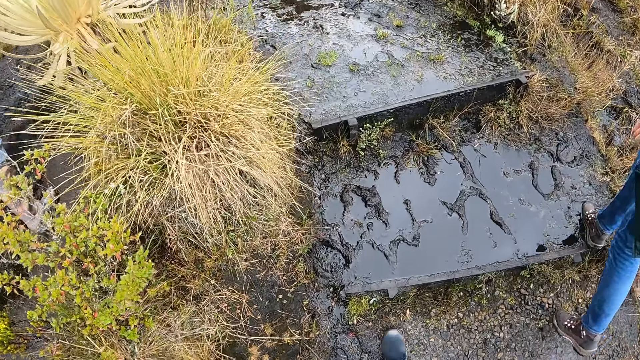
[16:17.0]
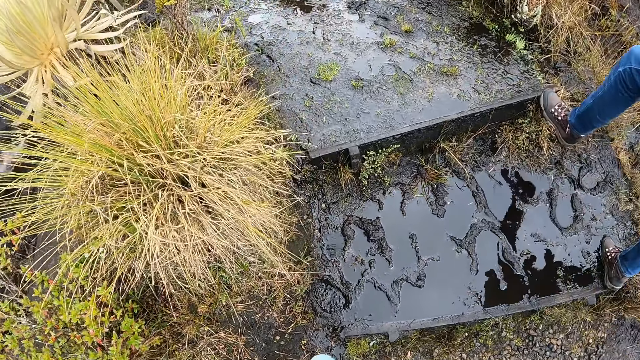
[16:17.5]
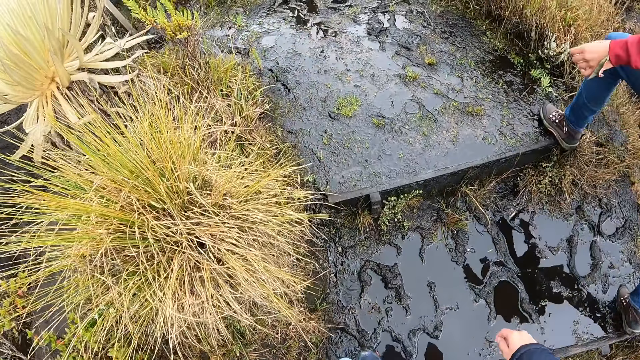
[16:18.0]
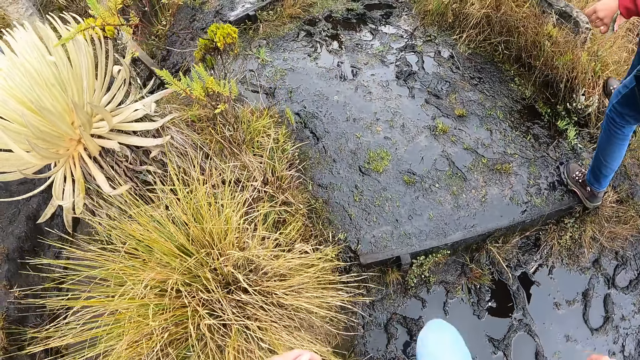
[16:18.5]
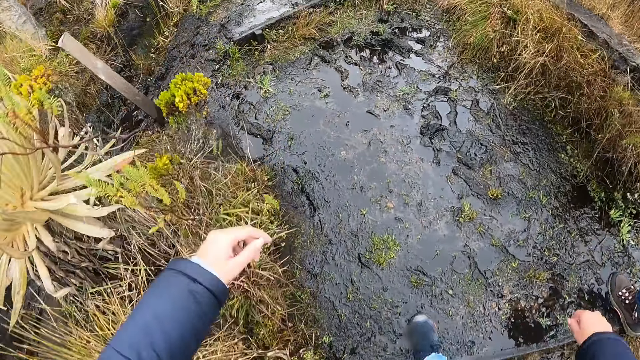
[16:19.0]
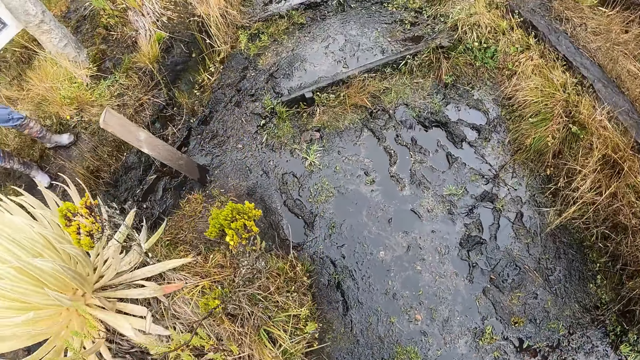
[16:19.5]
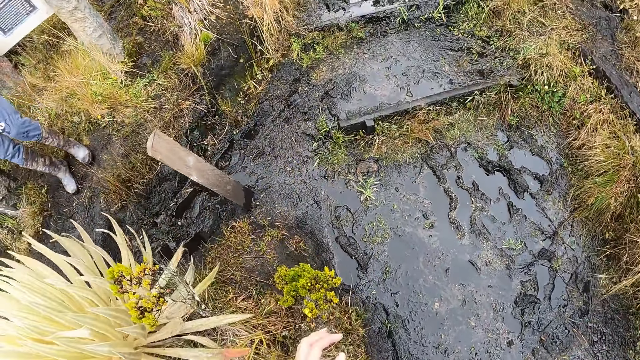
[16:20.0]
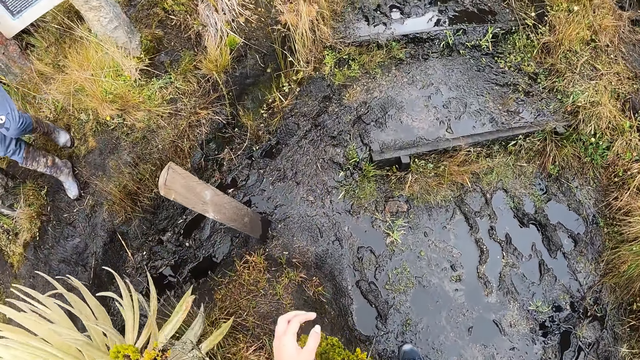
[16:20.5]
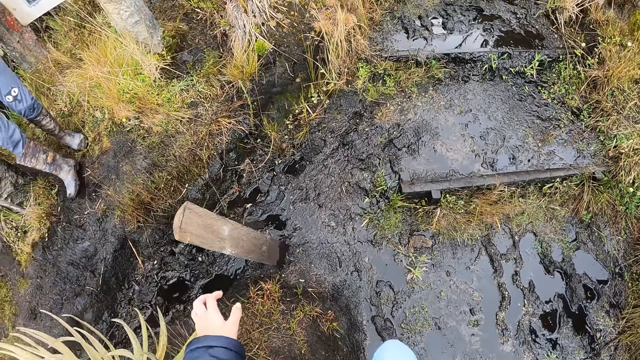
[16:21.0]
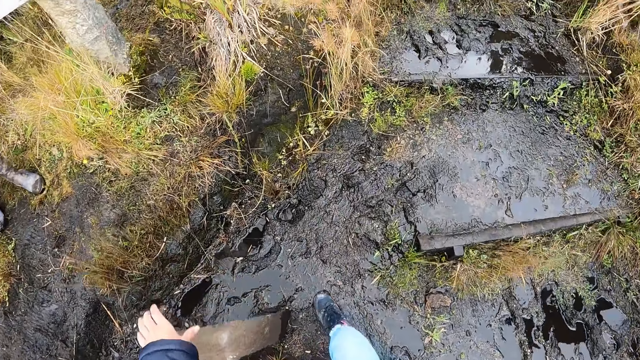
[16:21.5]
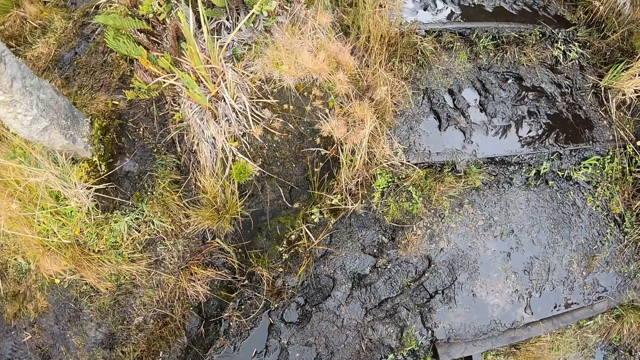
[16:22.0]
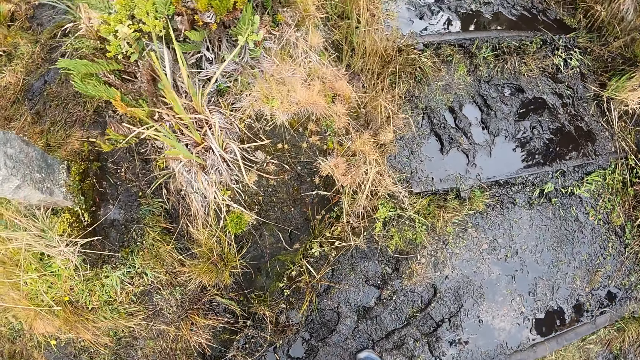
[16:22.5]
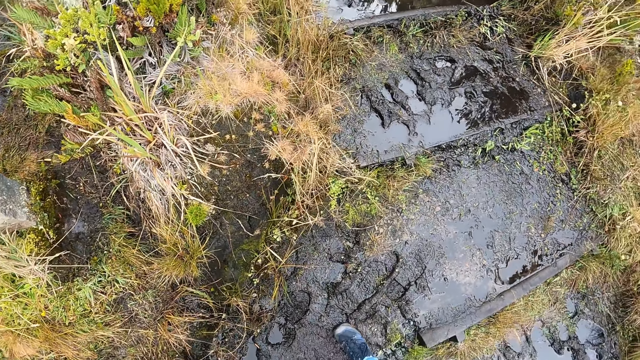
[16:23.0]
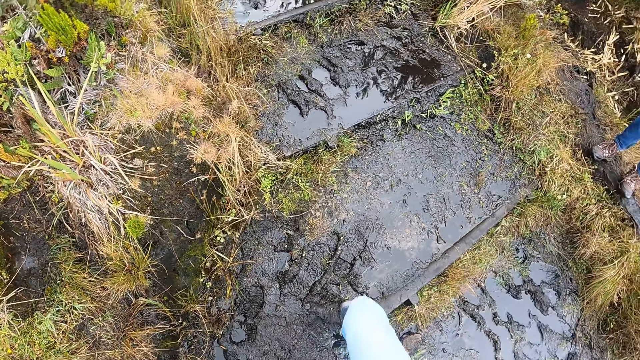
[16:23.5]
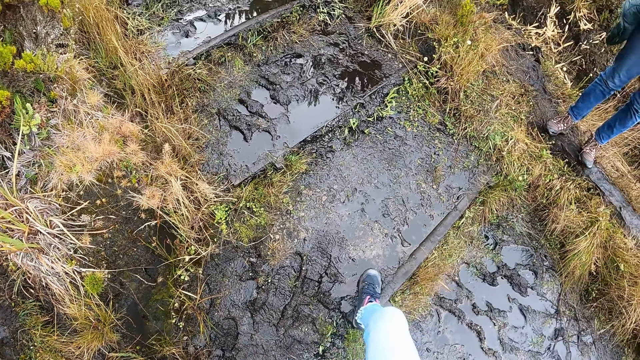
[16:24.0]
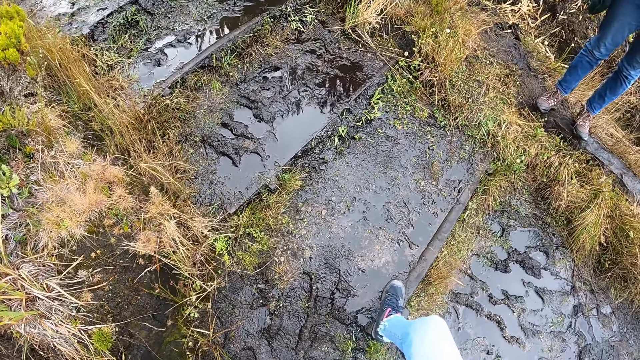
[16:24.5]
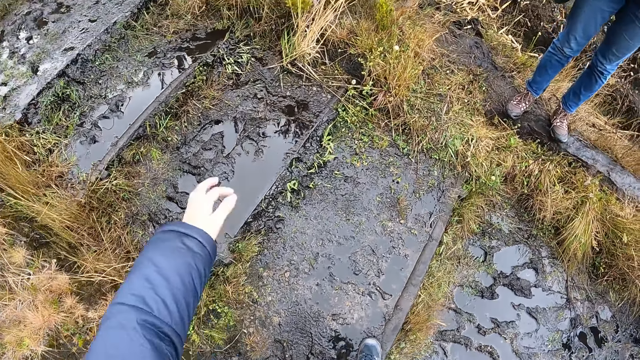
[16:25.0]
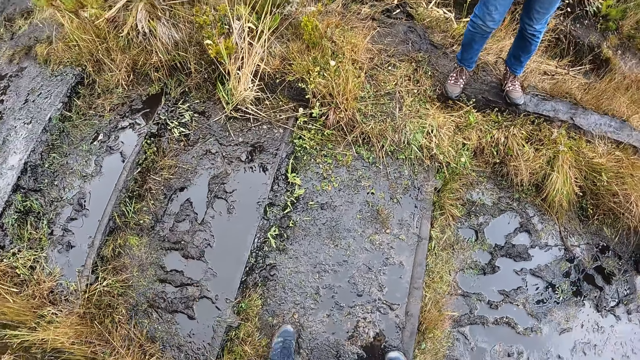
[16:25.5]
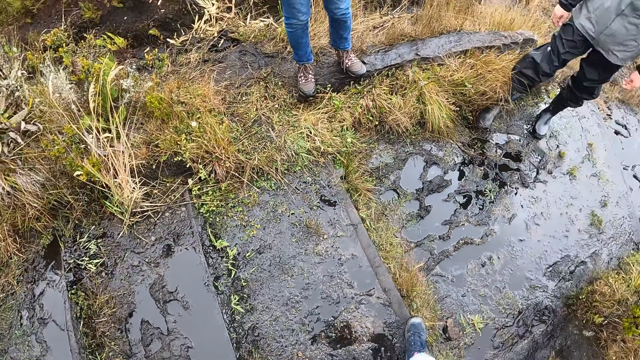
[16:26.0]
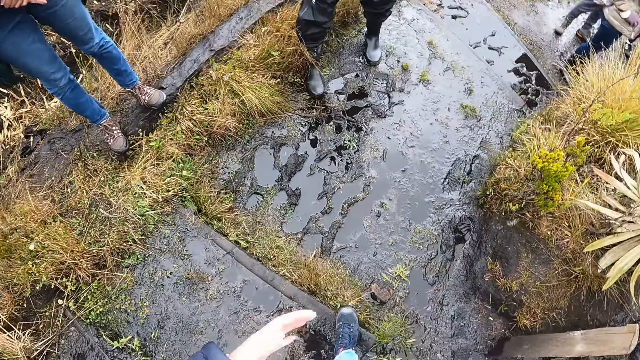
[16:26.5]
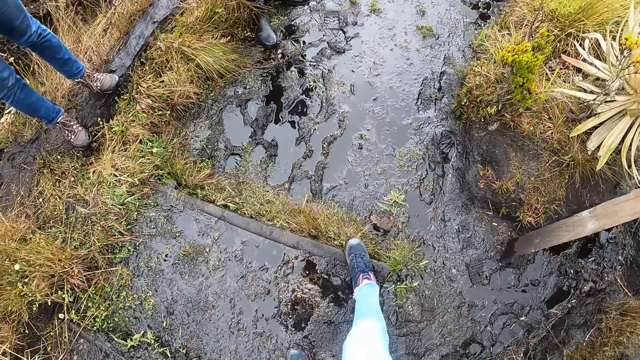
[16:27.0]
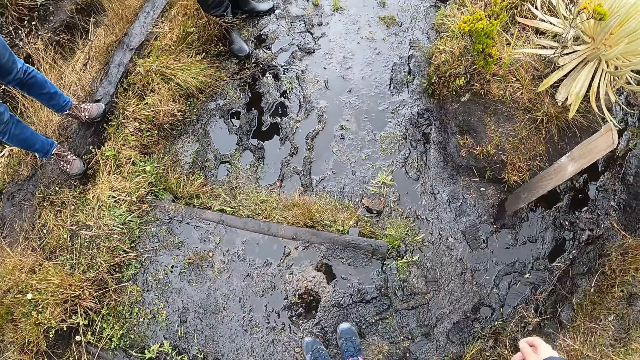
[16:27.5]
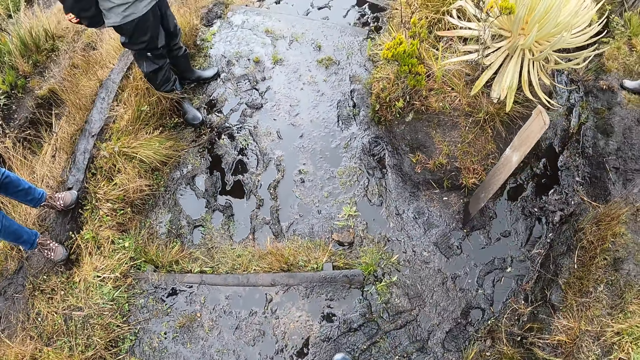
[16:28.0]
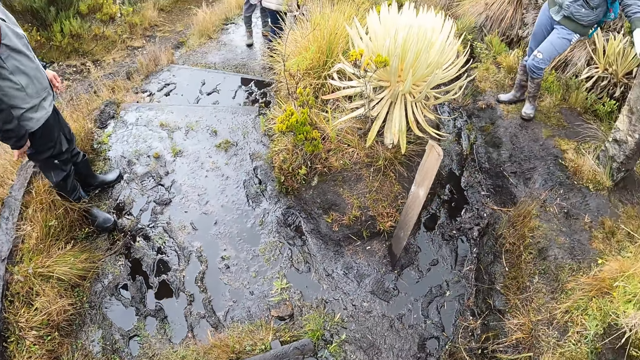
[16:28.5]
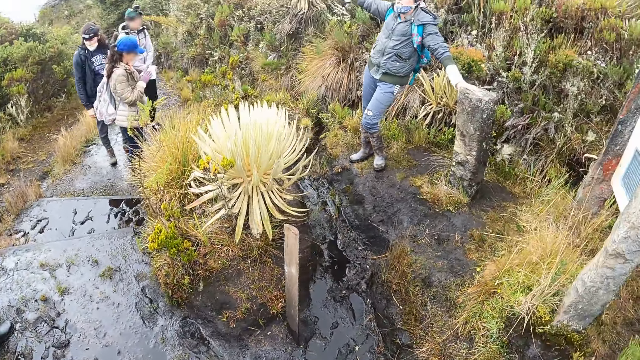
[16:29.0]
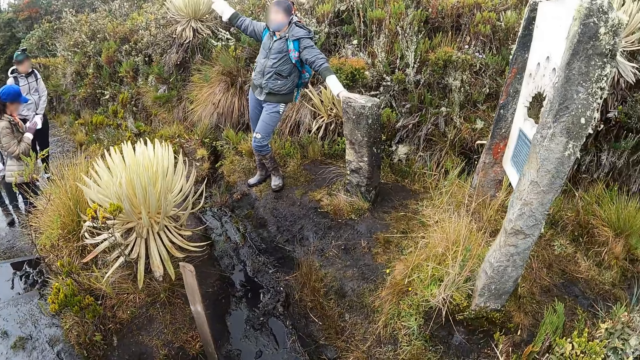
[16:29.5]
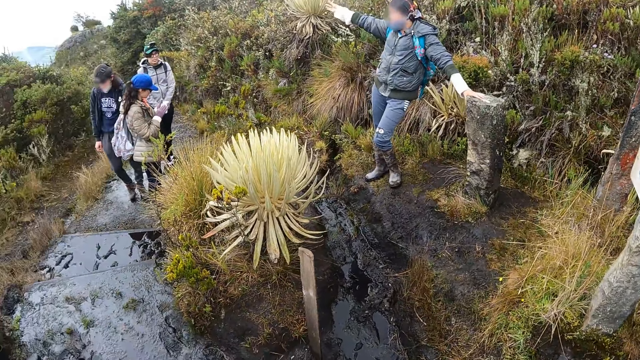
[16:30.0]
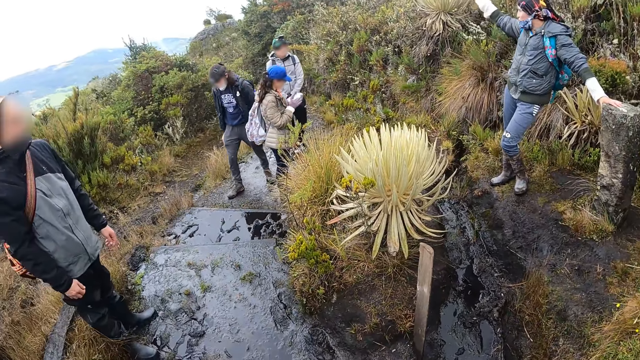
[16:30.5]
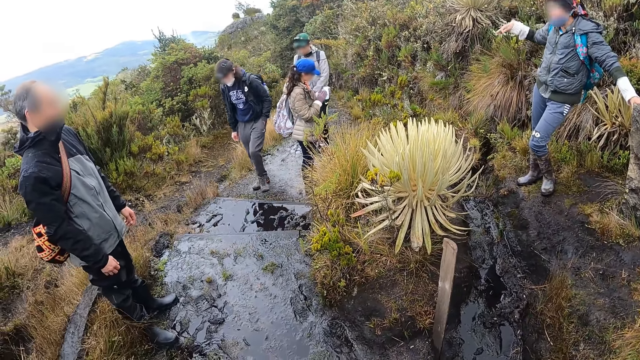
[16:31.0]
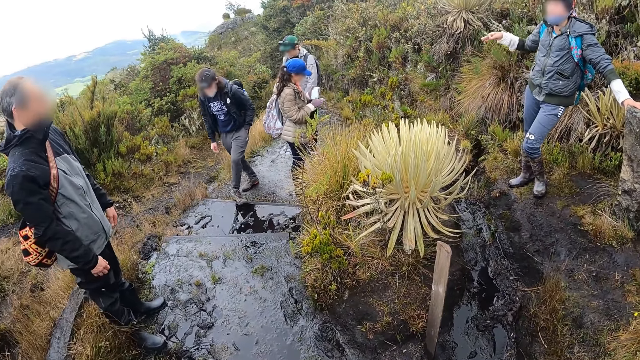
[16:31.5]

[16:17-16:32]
A woman moves around. The camera wearer touches a piece of wood with her left hand. She looks around. Another woman looks around. The camera wearer turns around. She looks around. The first woman looks around and uses gestures.

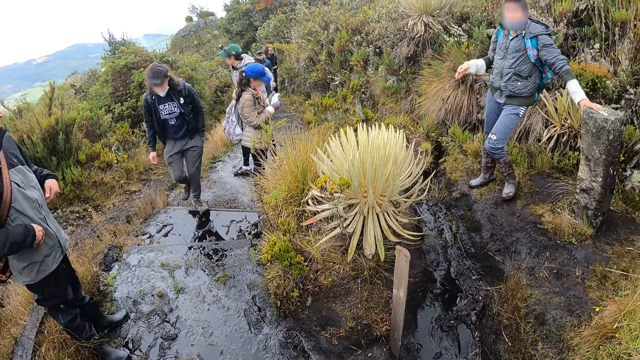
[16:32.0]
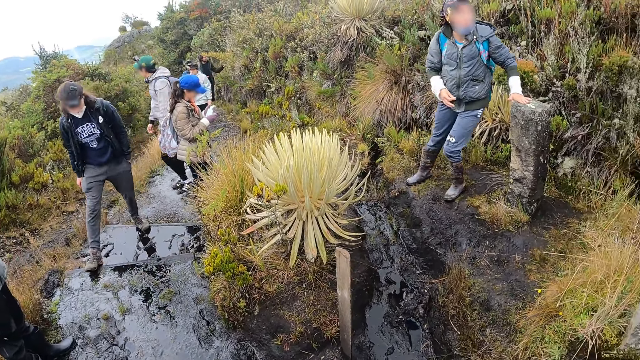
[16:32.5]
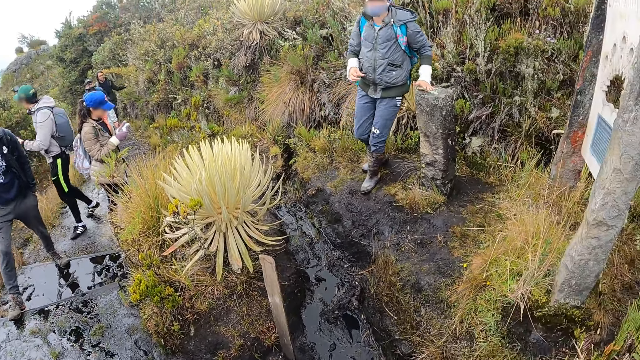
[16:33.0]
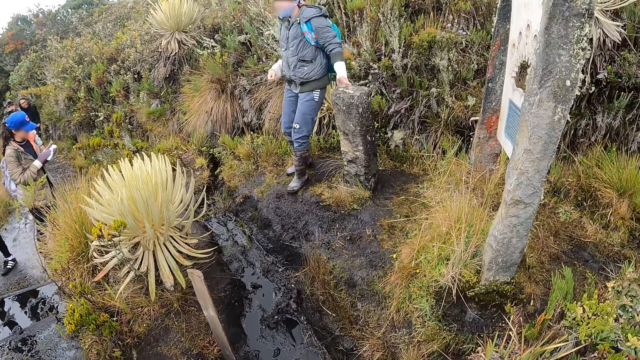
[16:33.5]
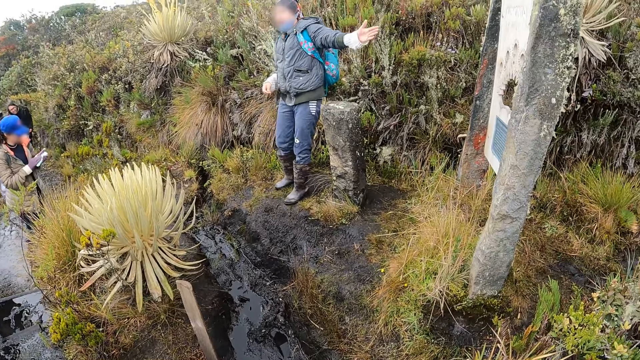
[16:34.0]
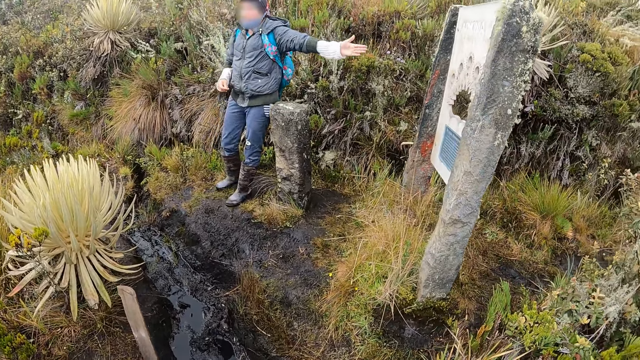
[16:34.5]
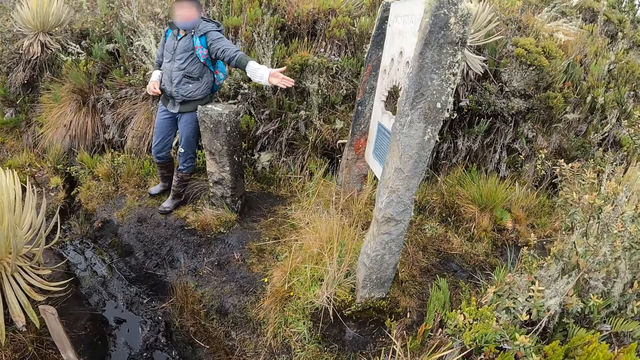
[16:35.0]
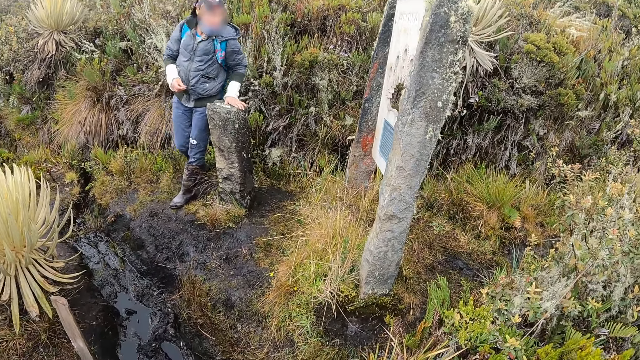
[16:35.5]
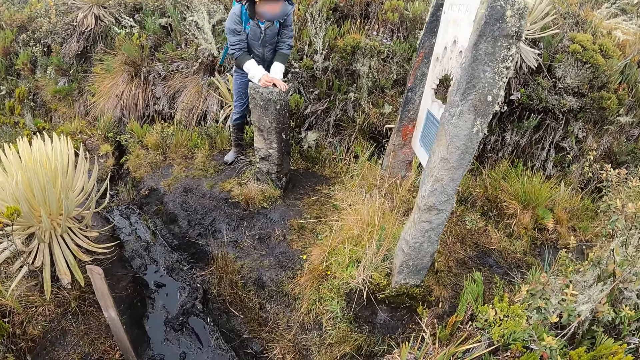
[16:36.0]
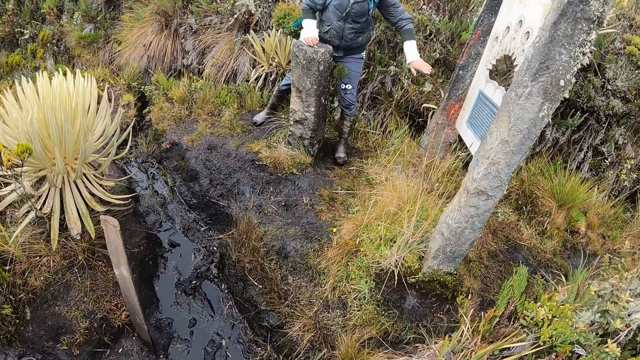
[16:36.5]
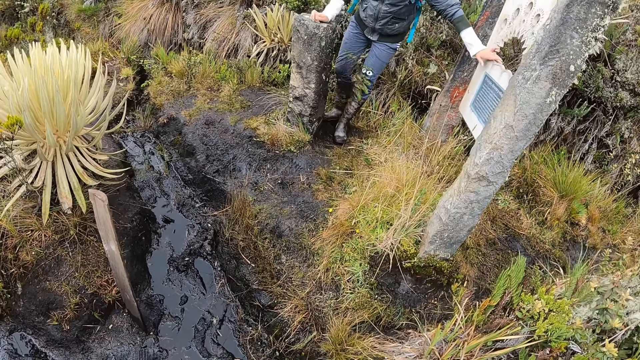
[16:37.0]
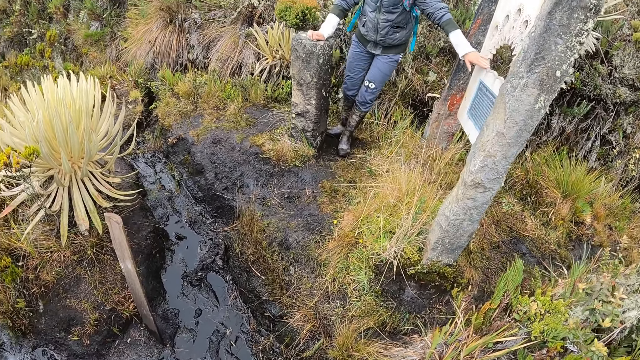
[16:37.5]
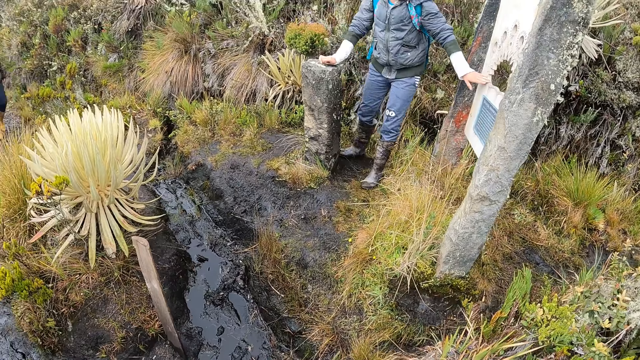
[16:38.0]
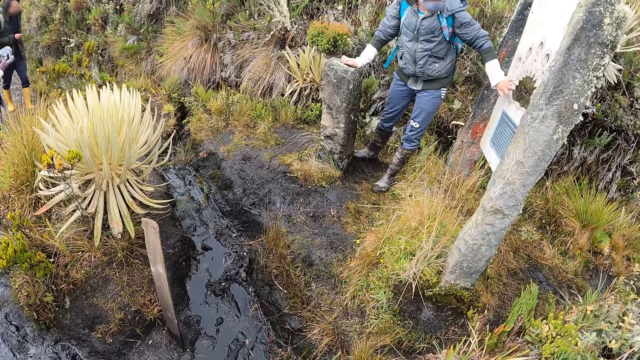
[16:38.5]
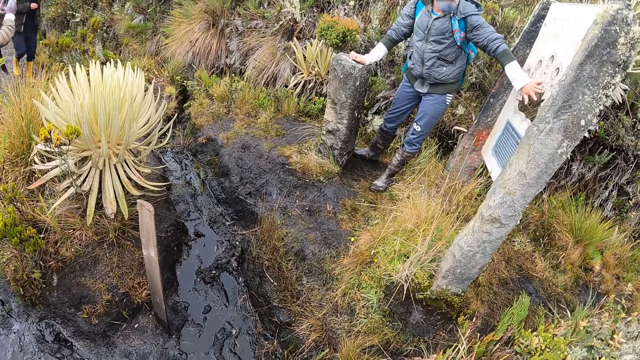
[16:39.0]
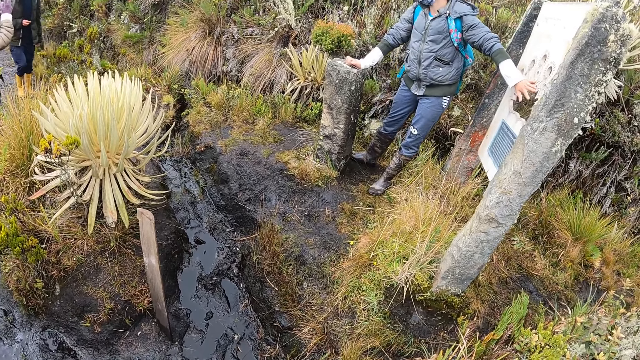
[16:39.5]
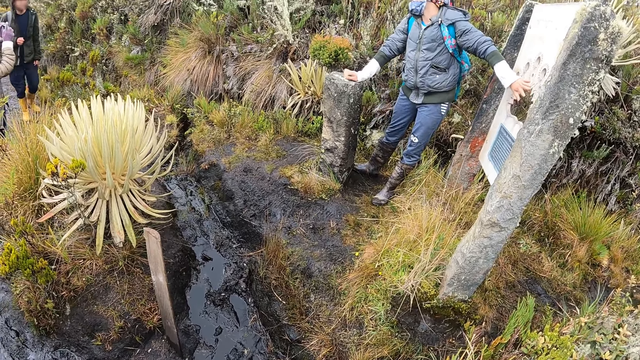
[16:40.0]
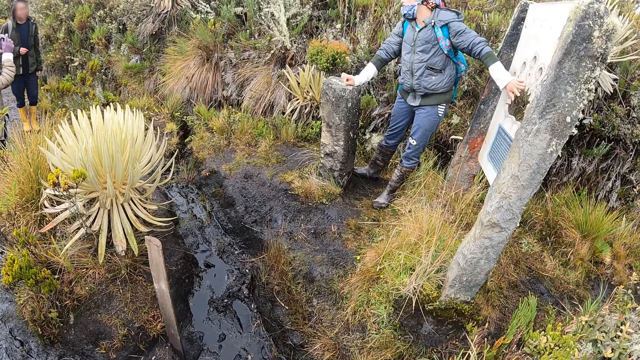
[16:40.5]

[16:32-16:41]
A woman moves around, uses gestures and walks around. The woman touches a sign board with her left hand.
